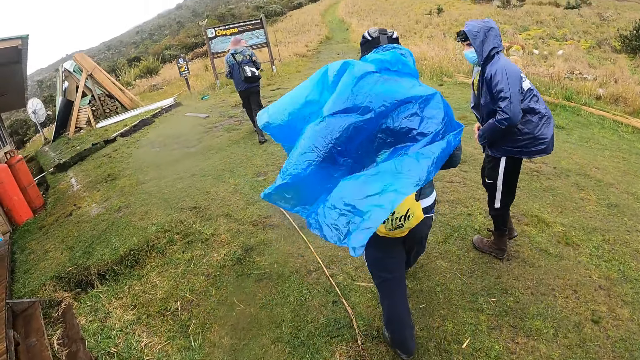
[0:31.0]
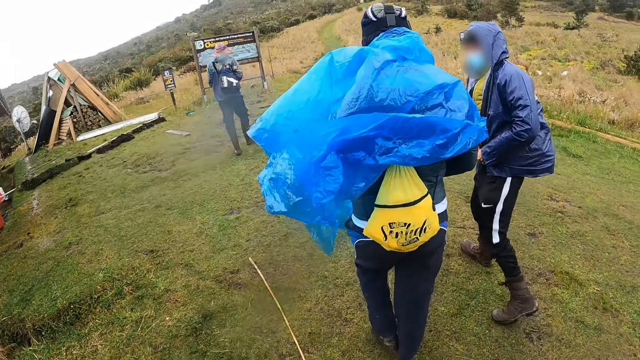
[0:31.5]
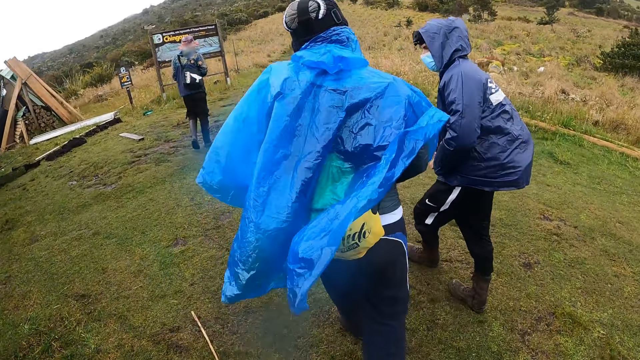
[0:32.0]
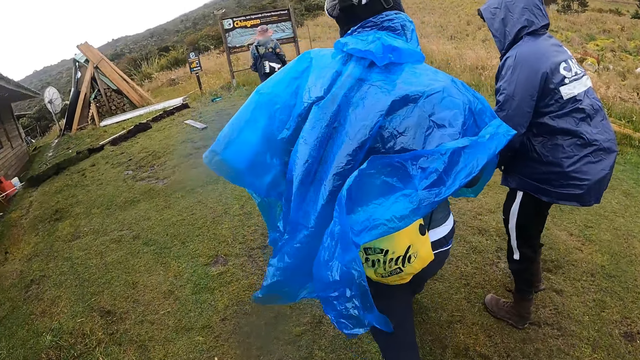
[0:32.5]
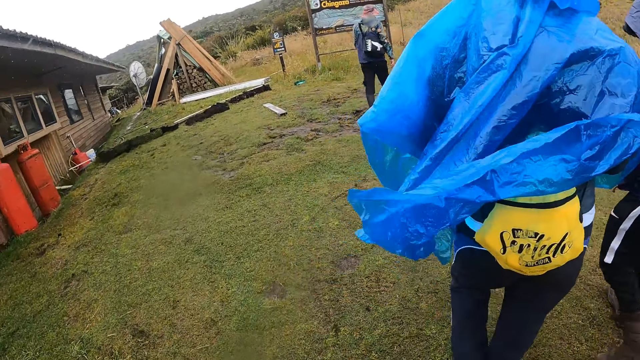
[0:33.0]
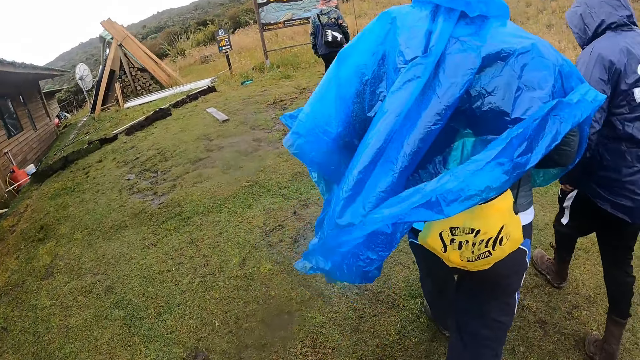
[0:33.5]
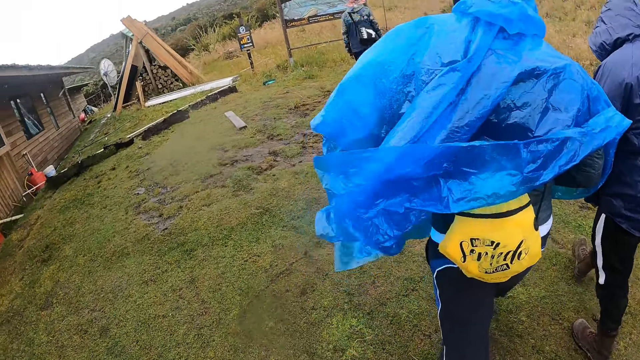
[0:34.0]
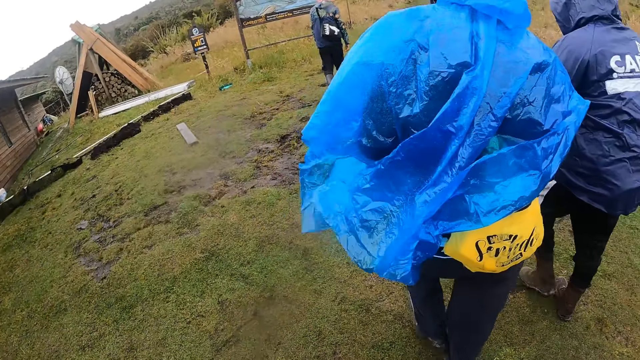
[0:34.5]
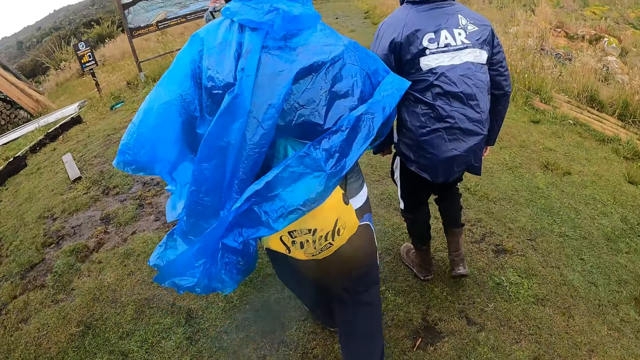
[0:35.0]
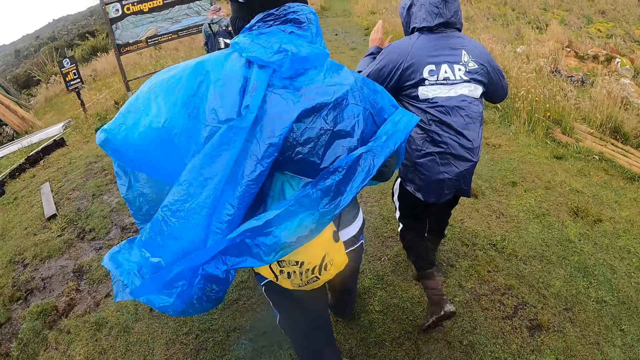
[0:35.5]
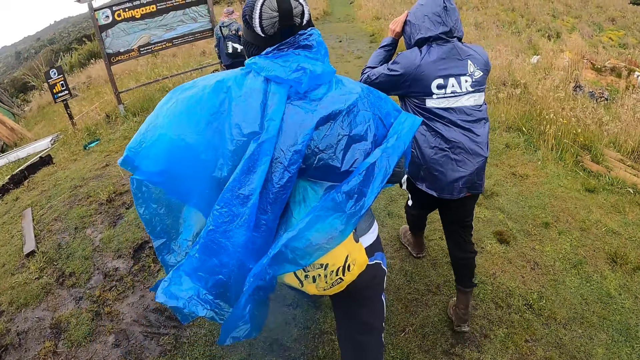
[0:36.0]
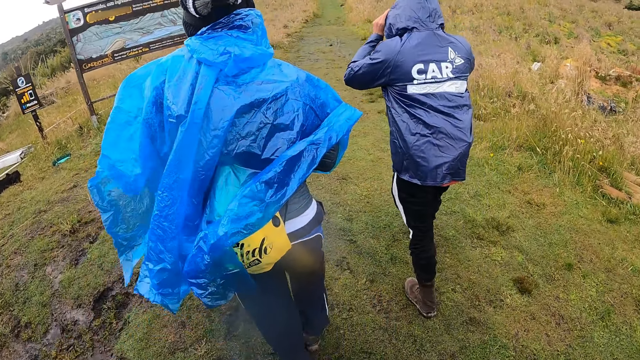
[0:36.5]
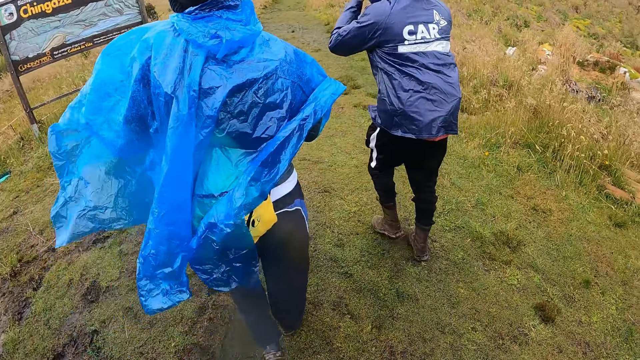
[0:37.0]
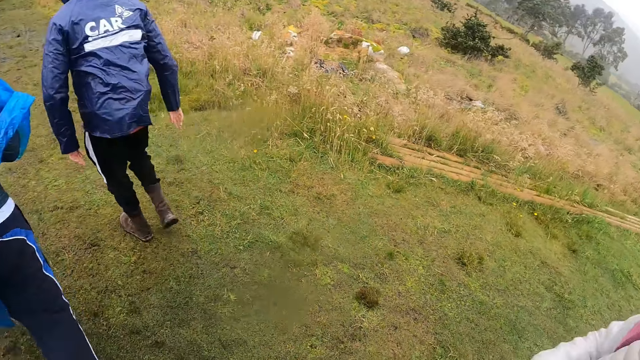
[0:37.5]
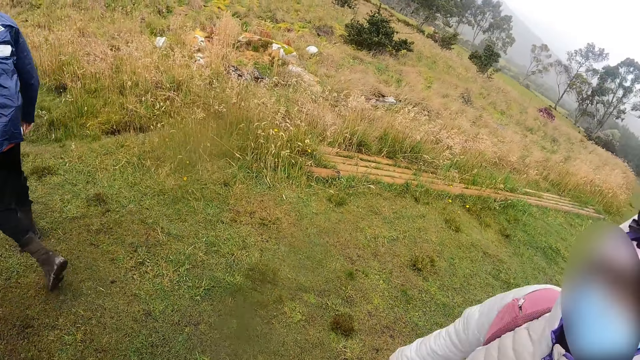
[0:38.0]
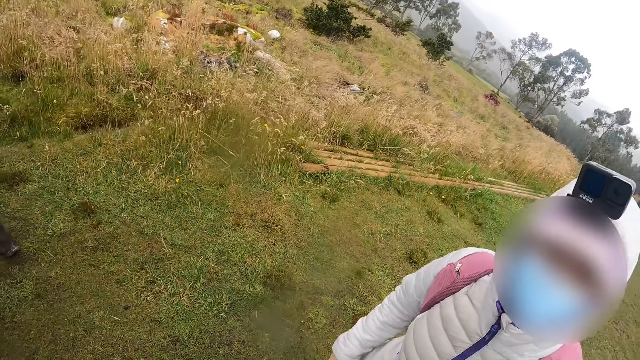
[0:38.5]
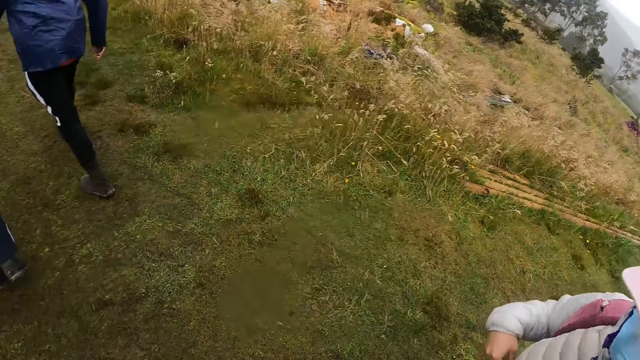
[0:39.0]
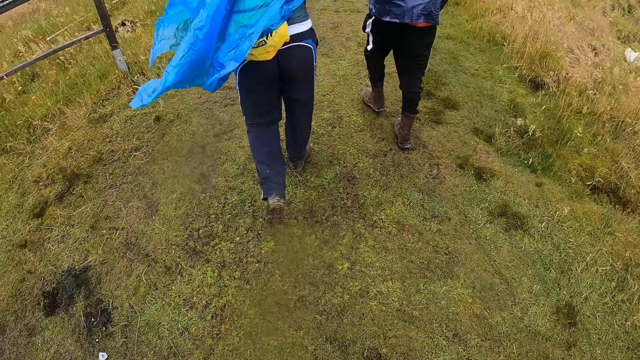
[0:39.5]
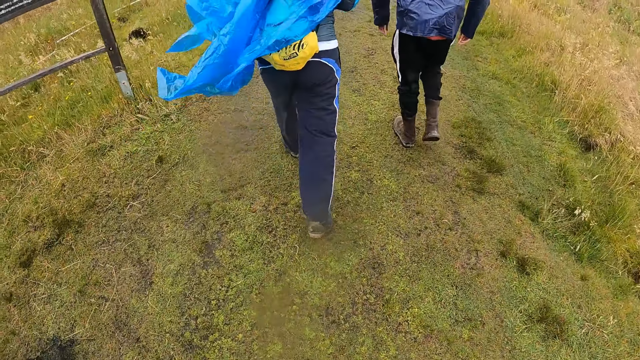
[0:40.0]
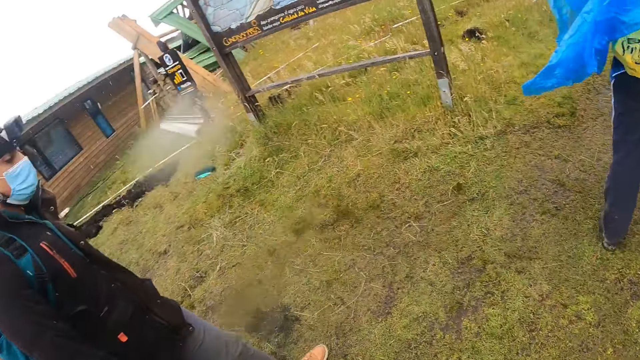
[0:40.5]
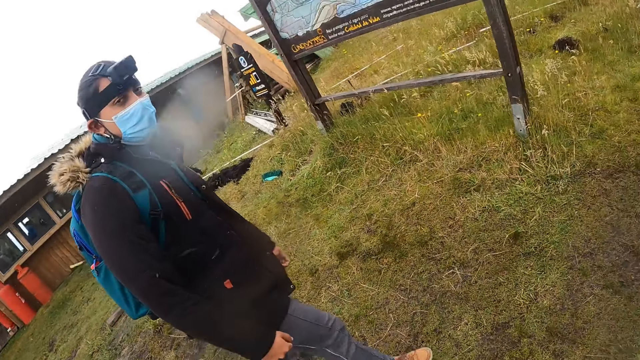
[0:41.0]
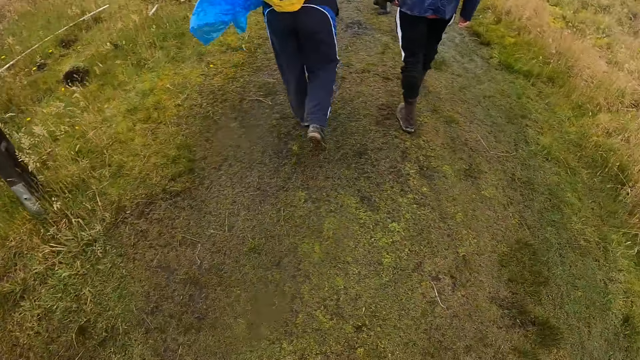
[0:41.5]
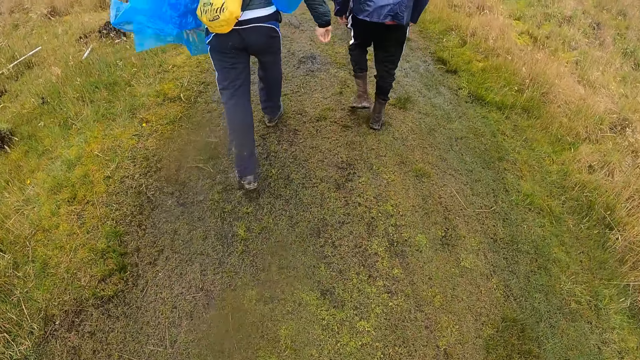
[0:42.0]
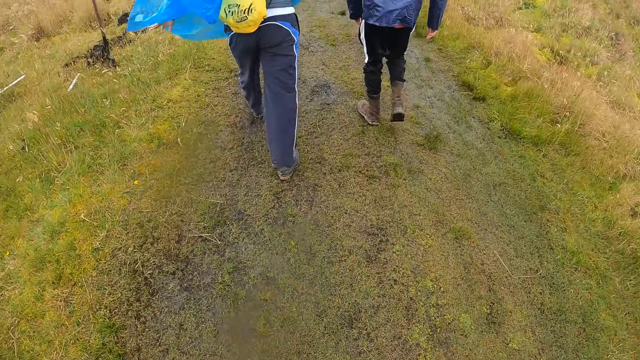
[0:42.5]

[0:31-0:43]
The man adjusts the hoodie of his jacket with his hands.

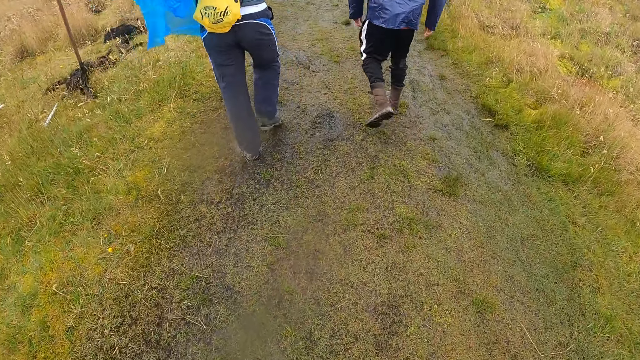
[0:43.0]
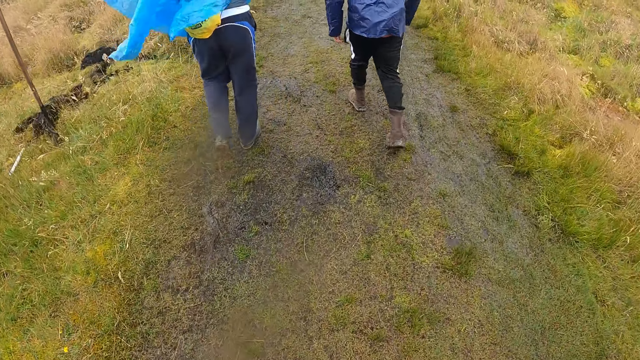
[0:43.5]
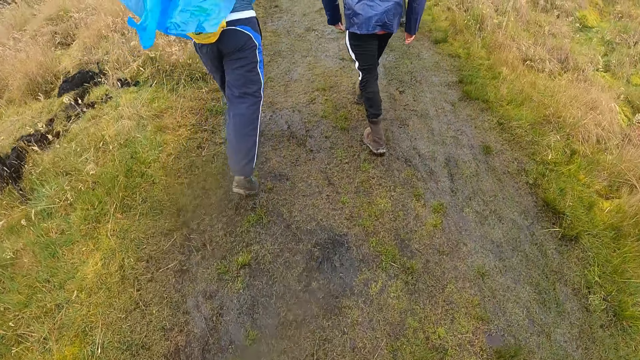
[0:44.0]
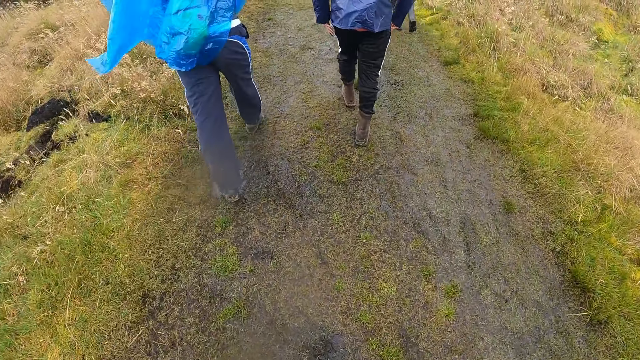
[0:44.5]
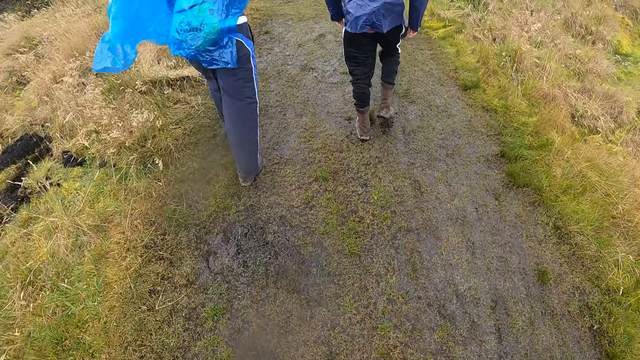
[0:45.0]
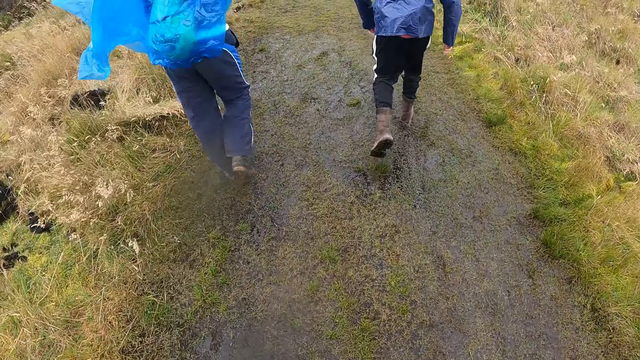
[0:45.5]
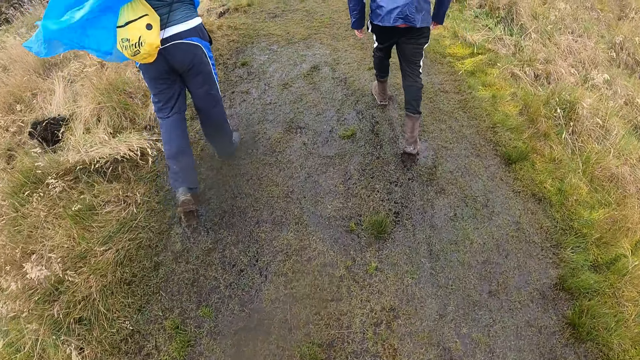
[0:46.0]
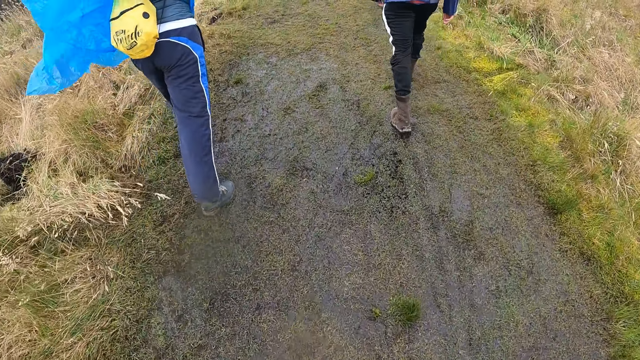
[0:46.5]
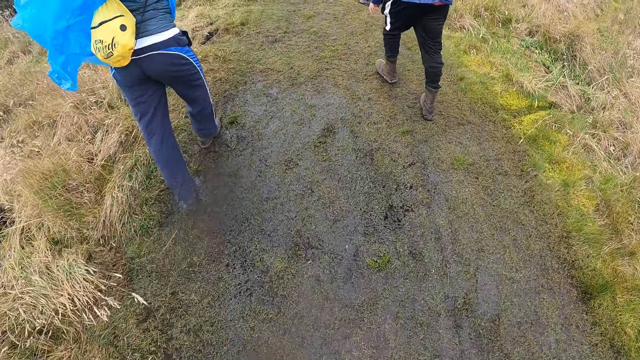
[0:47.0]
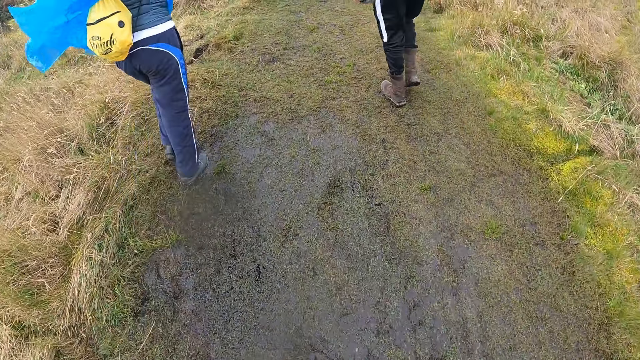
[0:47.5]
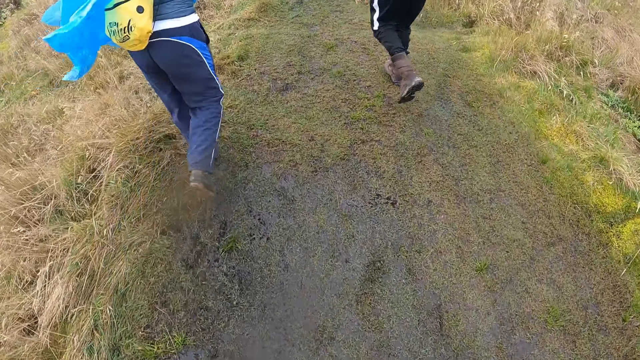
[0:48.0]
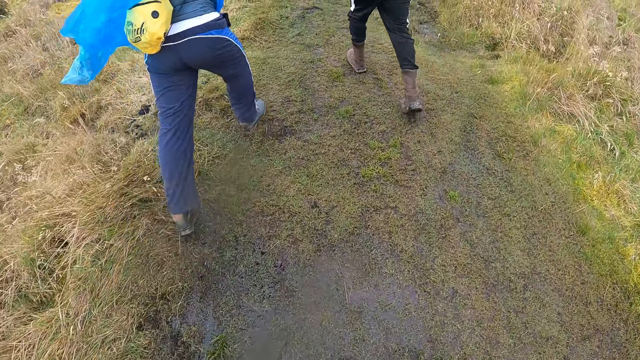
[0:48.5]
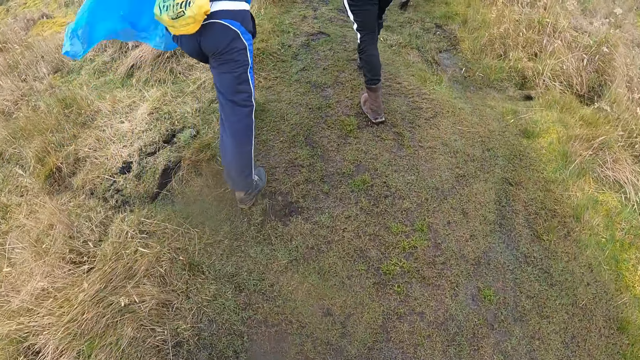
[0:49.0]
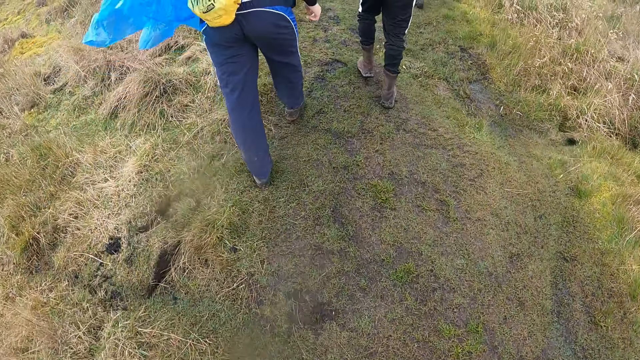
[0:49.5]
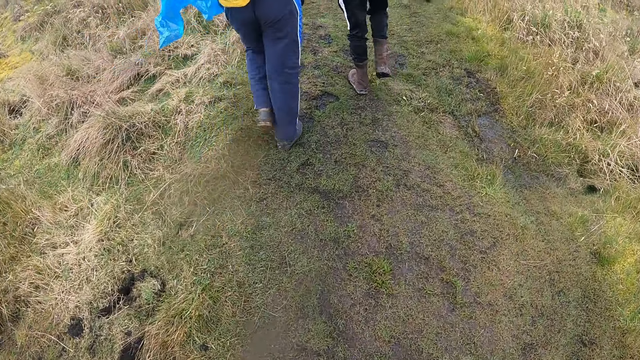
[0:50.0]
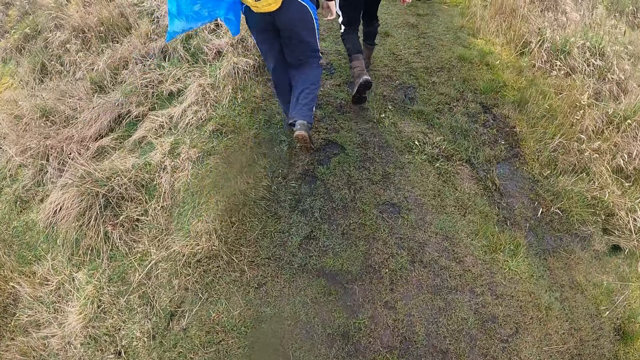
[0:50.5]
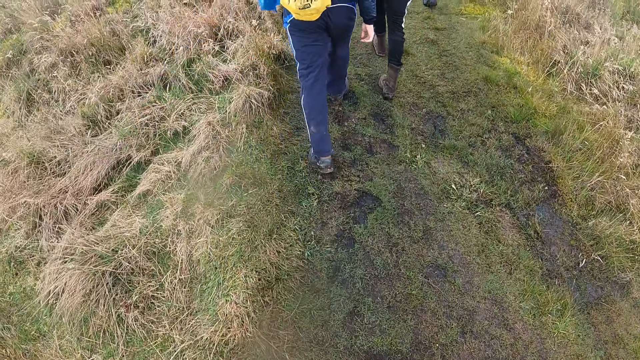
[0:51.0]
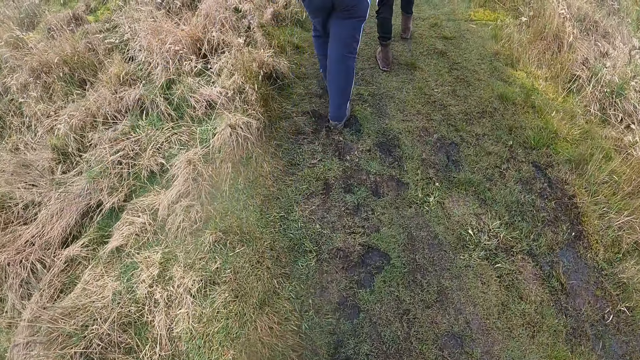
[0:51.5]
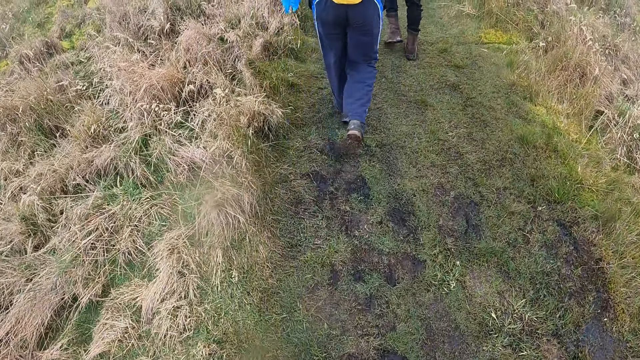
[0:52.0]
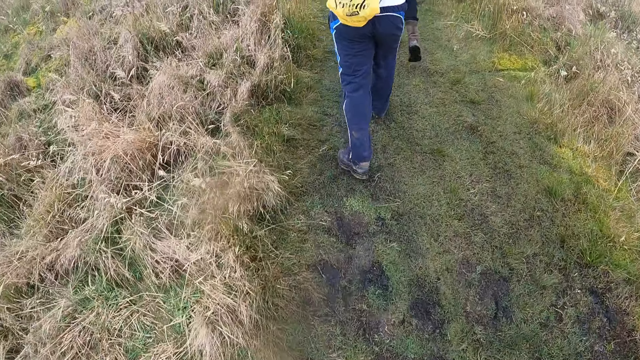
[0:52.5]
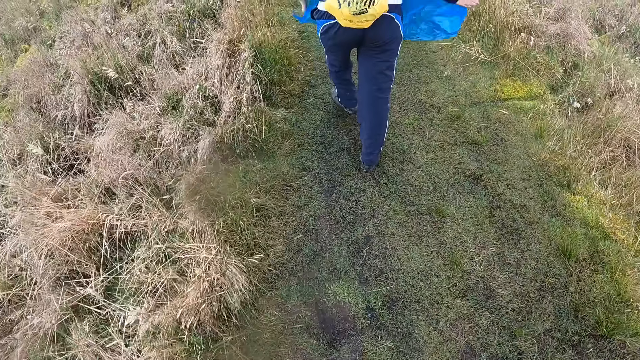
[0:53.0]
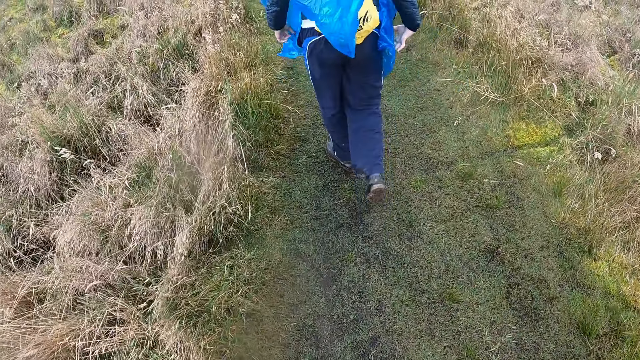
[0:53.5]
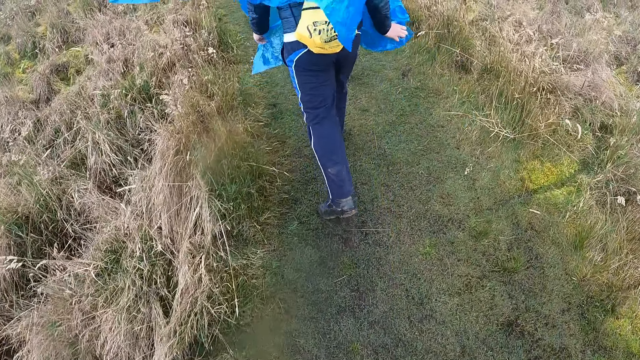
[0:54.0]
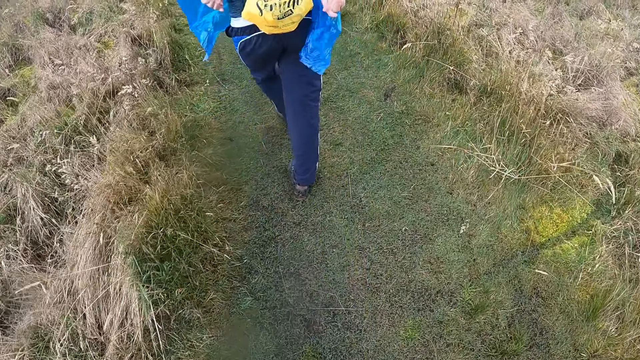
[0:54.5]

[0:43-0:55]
The man adjusts his raincoat with his hands.
